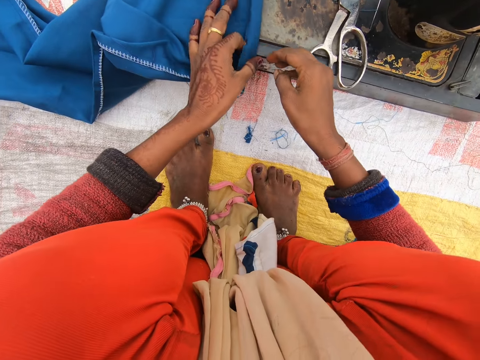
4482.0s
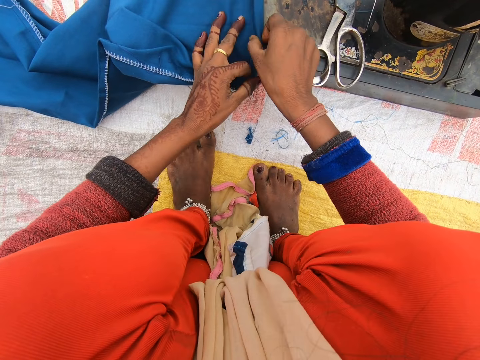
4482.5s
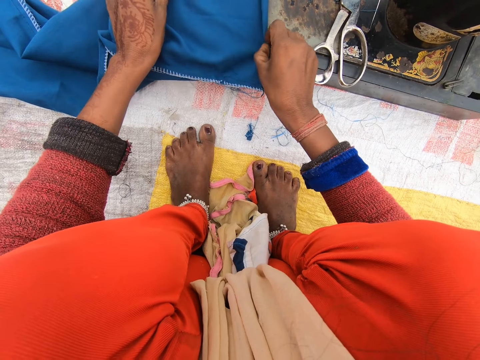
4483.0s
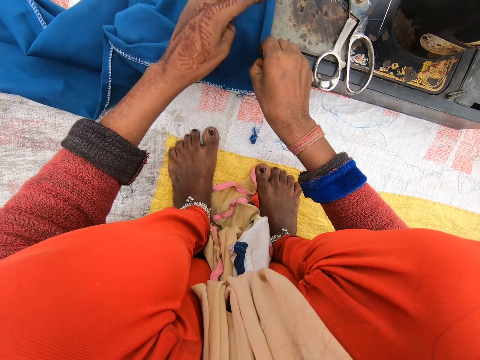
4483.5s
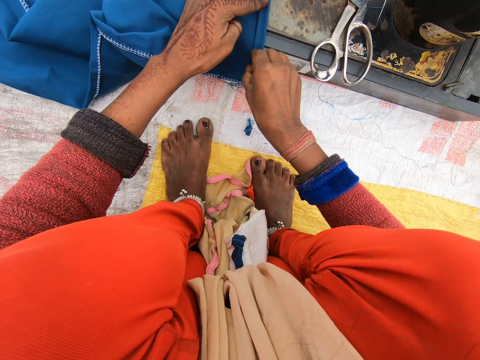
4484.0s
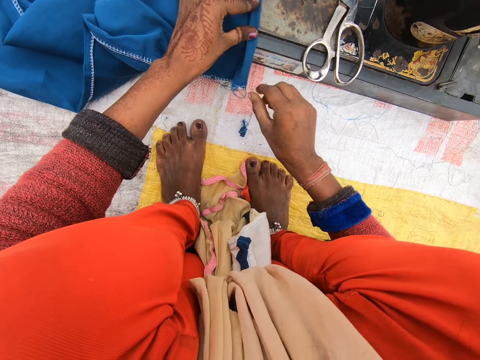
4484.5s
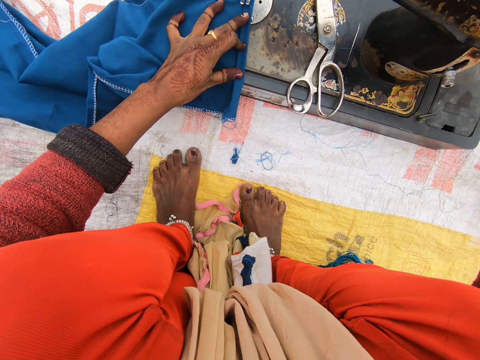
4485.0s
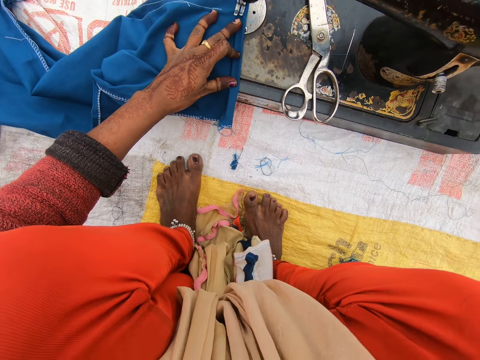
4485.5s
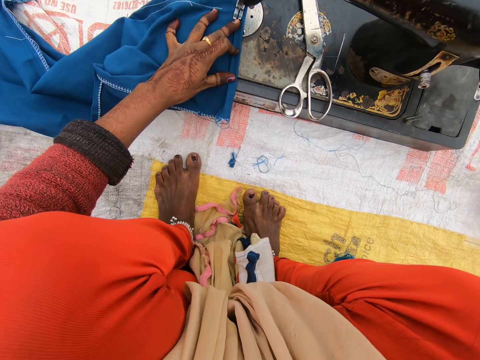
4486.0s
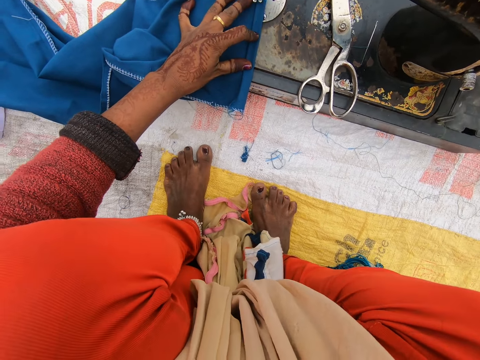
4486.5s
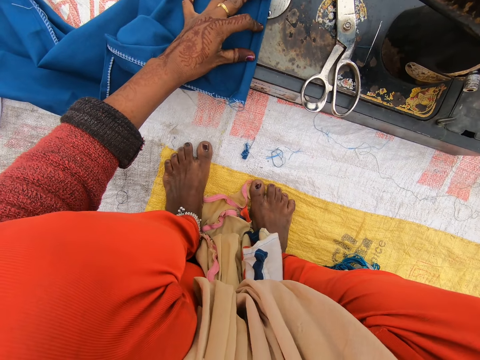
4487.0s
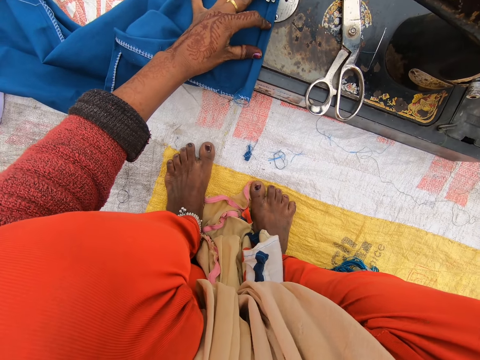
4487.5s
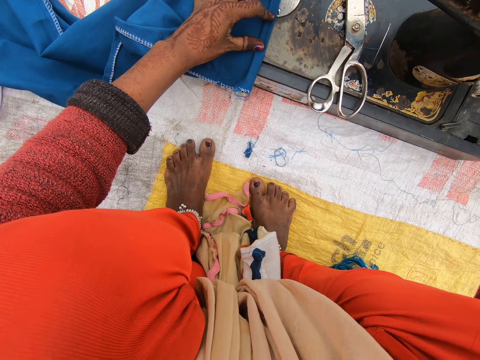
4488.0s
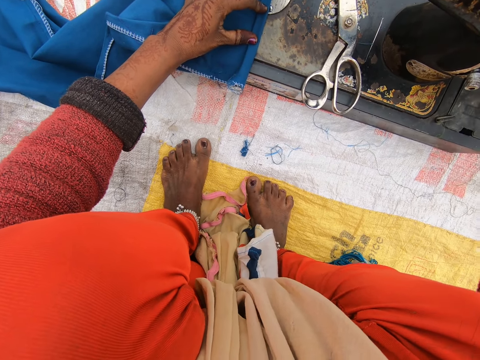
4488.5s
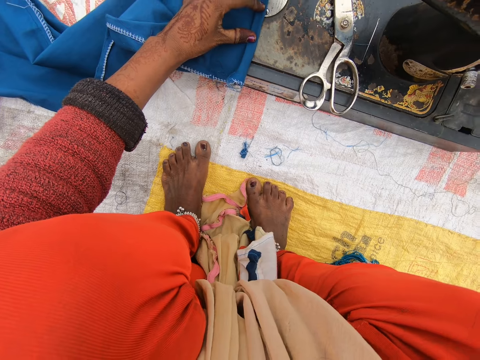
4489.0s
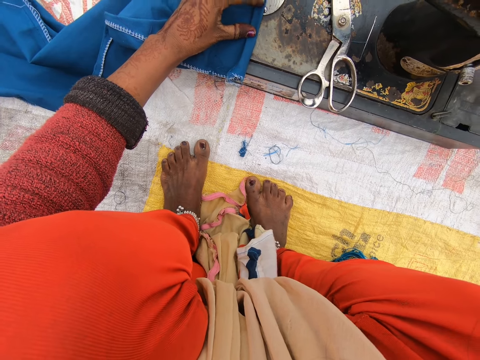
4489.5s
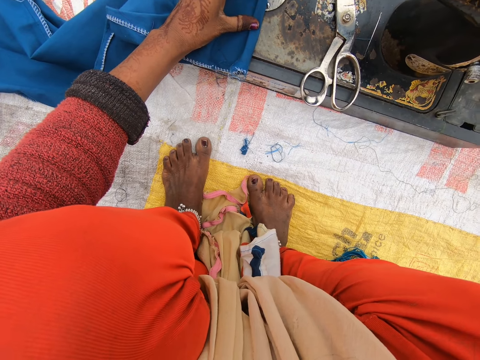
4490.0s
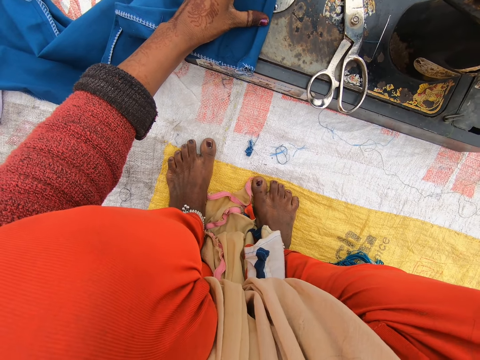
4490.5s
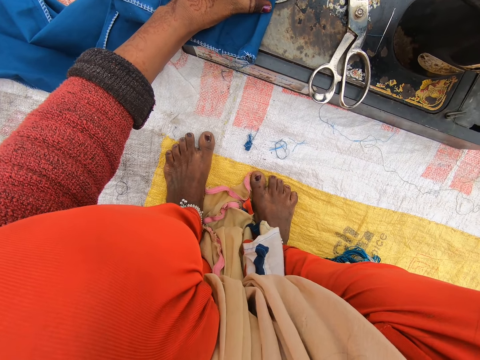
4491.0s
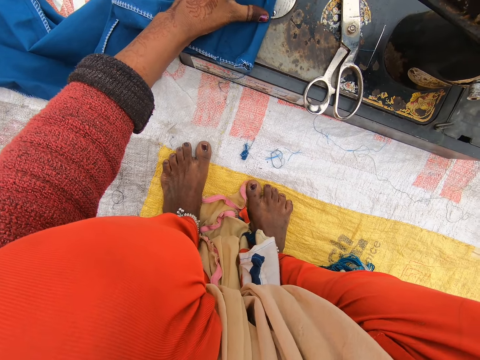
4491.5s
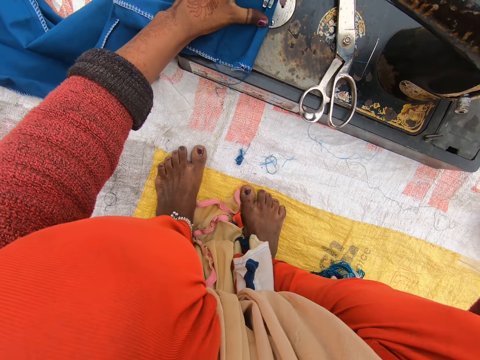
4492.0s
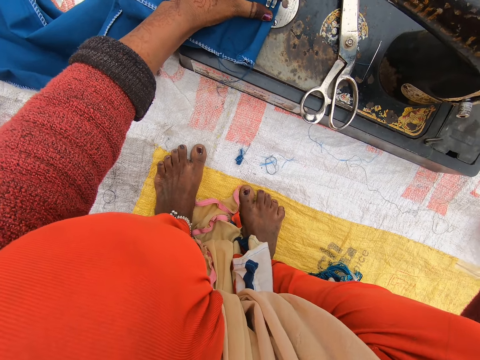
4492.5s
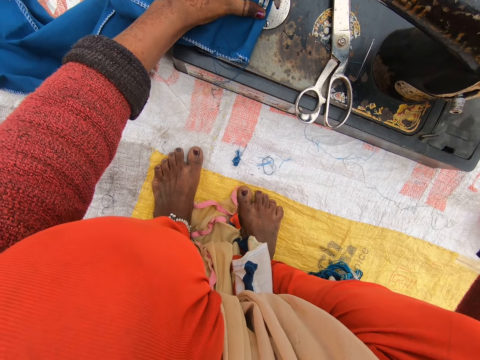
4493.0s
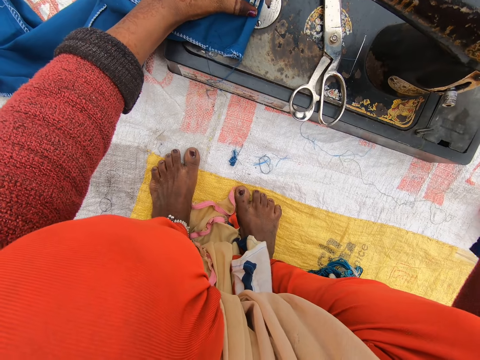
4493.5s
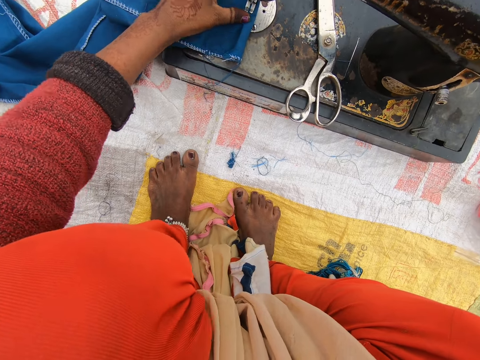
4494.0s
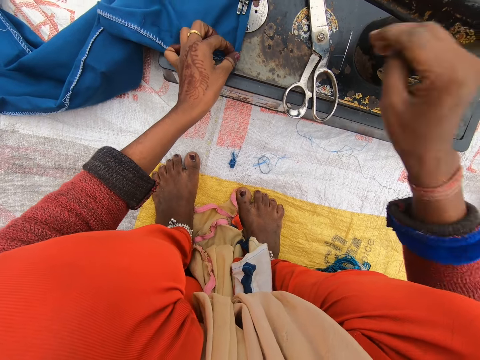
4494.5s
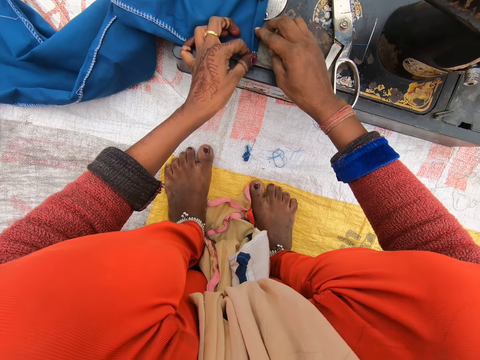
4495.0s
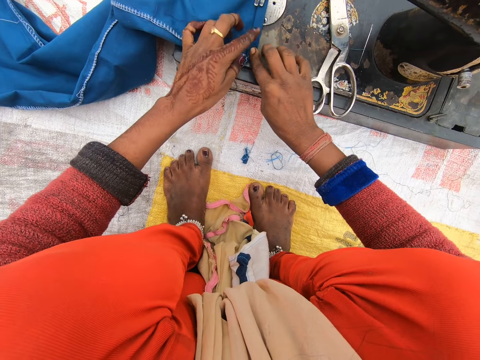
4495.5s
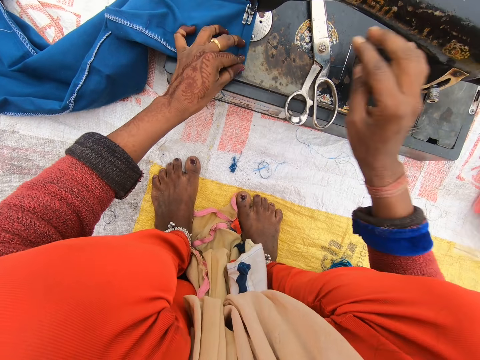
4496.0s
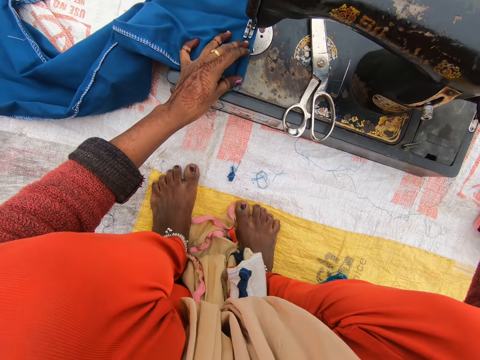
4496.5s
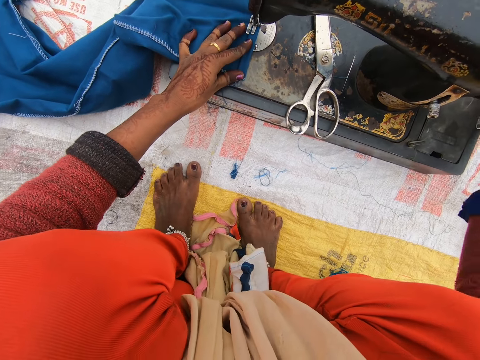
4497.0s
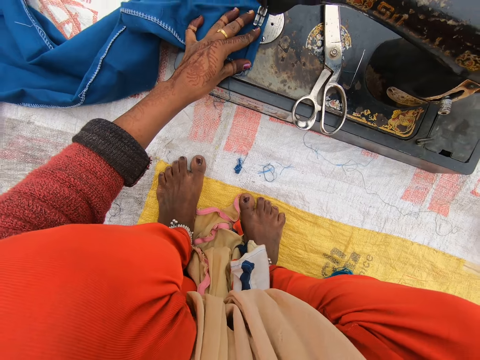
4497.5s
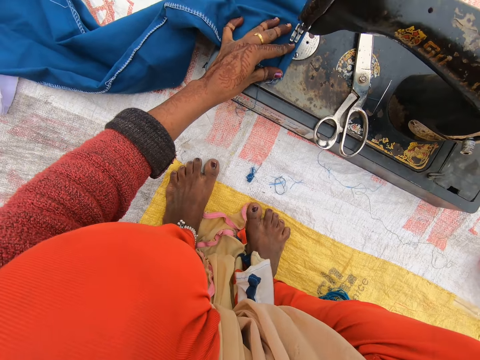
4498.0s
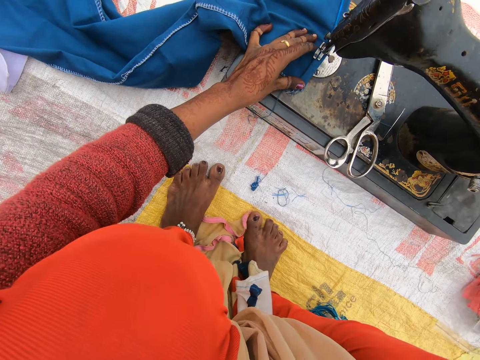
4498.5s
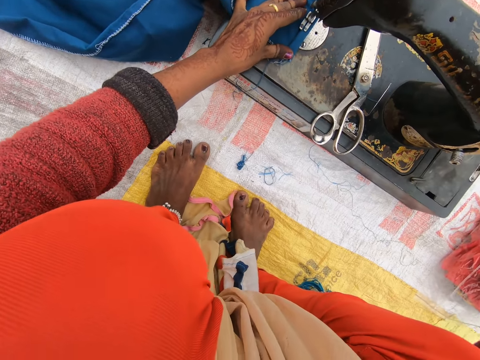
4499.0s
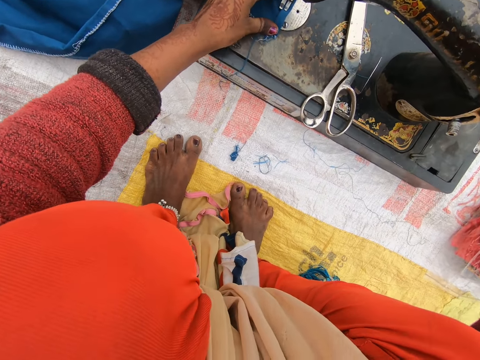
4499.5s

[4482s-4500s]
The camera wearer folds the trouser. They stretch the trouser. They sew the trouser. They fold the trouser. They sew the trouser.

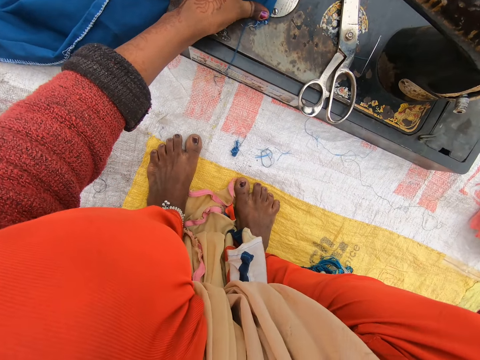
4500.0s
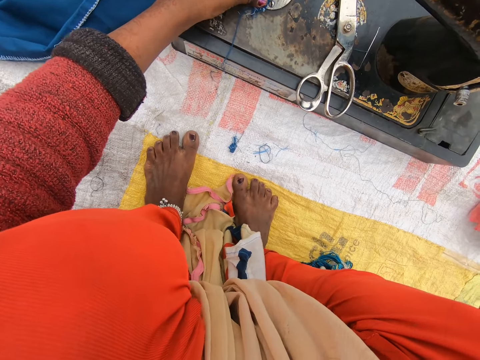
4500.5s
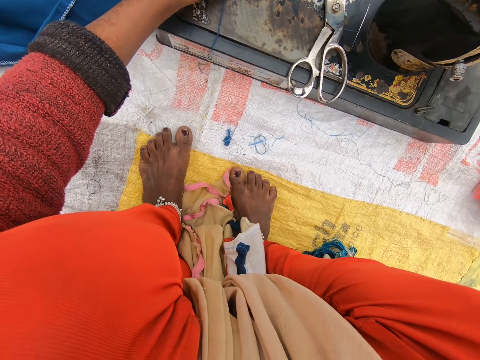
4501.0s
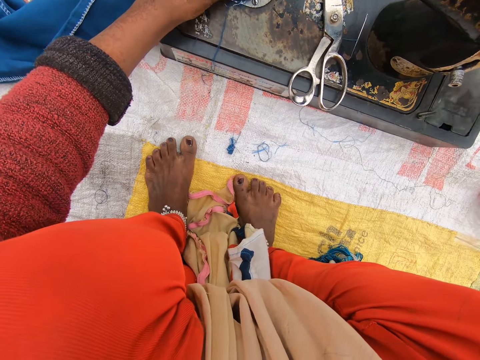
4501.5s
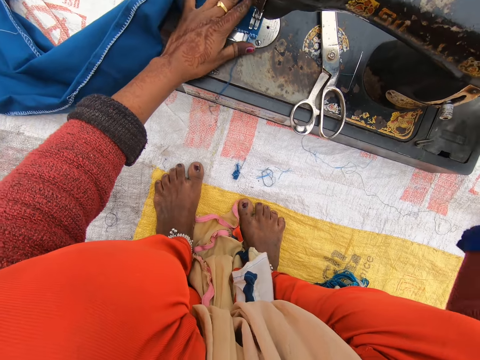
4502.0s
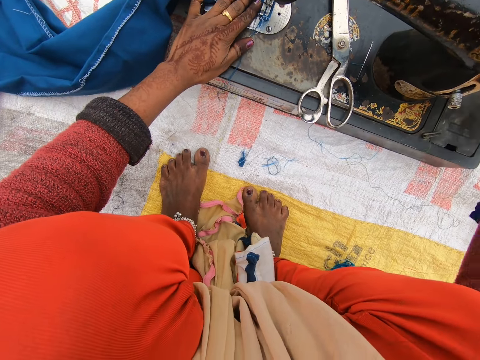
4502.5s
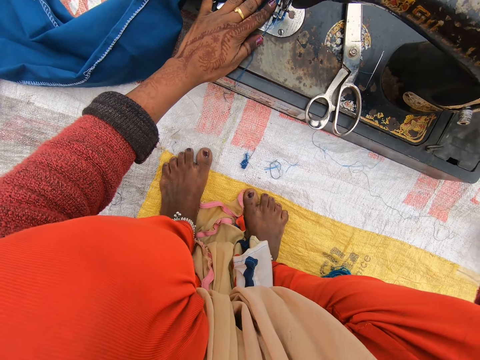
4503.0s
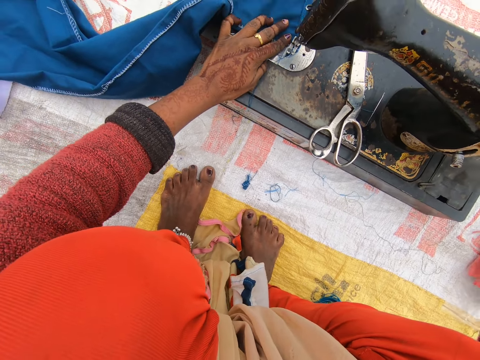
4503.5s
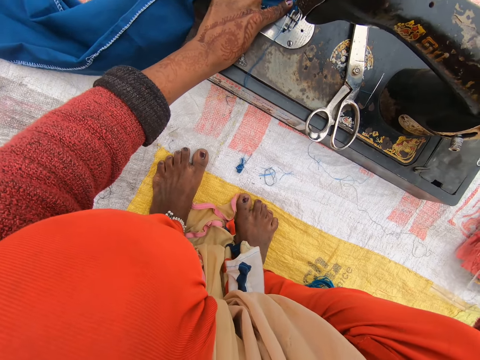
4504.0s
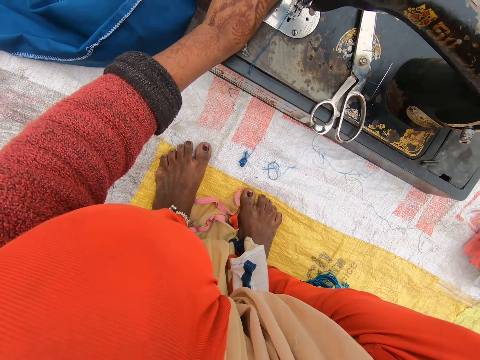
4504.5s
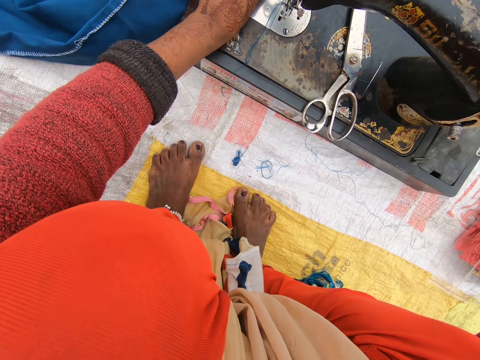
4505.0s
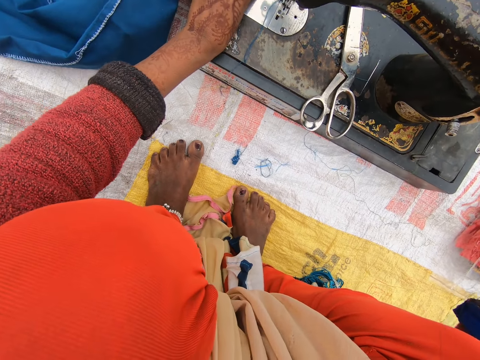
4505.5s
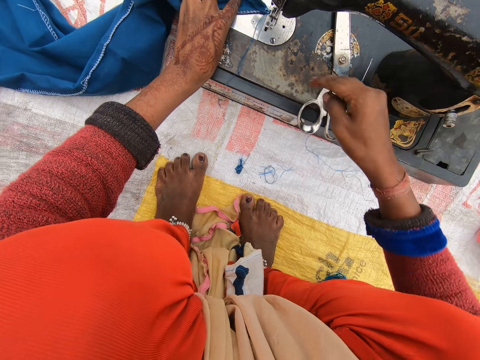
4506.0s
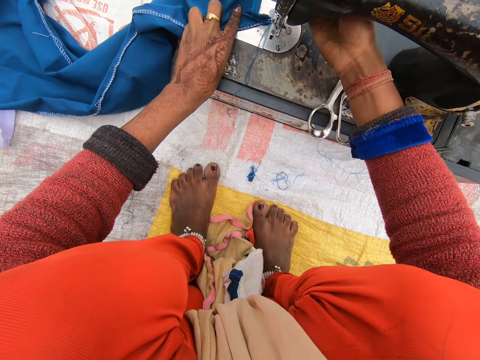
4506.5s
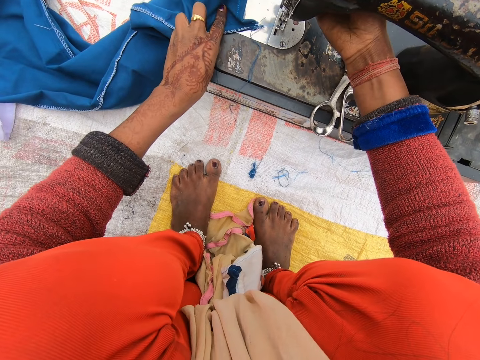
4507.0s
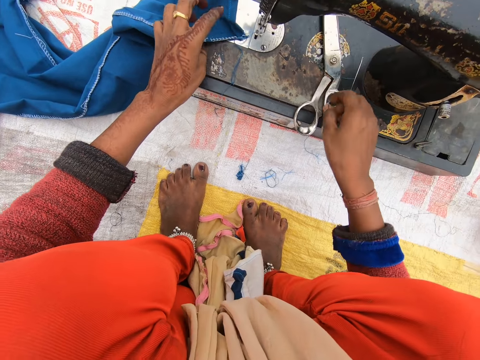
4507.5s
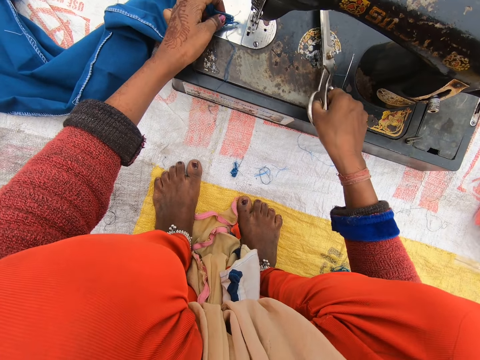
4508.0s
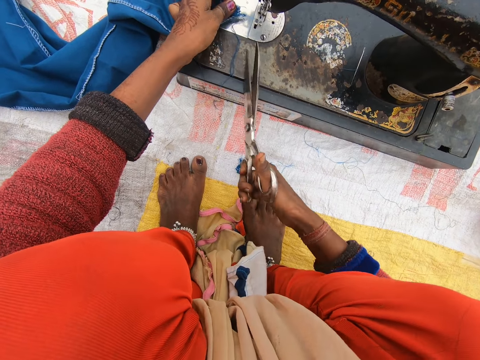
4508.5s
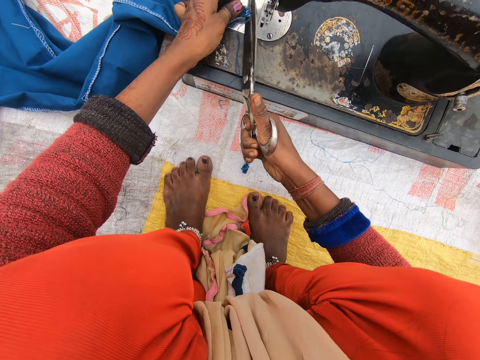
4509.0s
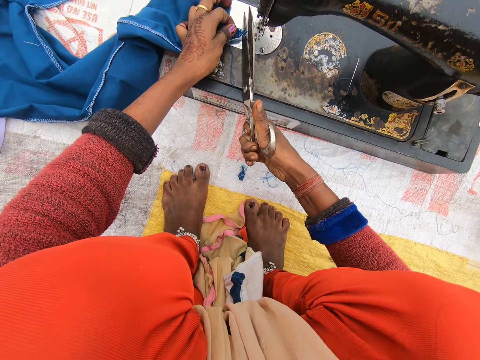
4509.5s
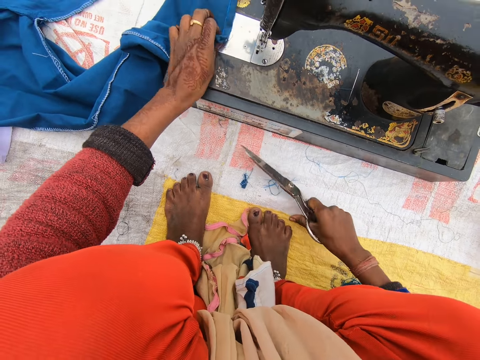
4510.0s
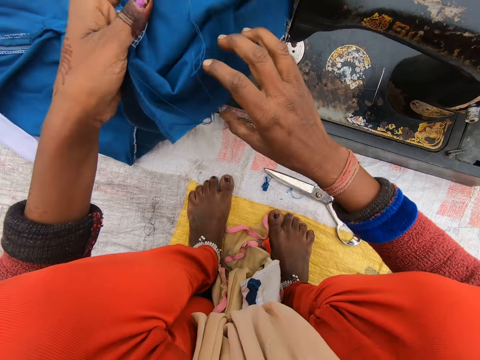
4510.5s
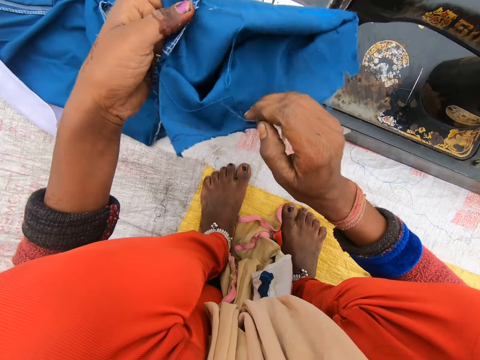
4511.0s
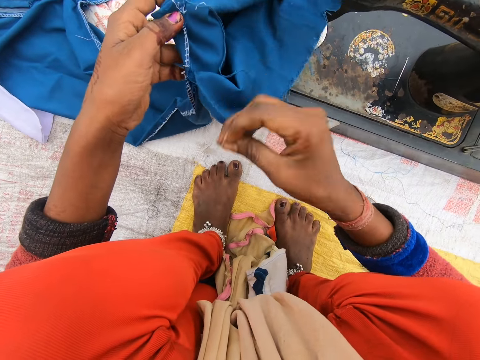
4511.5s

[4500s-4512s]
The camera wearer pulls up the needle clamp. They stop knitting. They pick up the scissors on the sewing machine. They cut the thread with the scissors. They drop the scissors on the sack. They pick up the trouser on the sewing machine. They examine the trouser.
